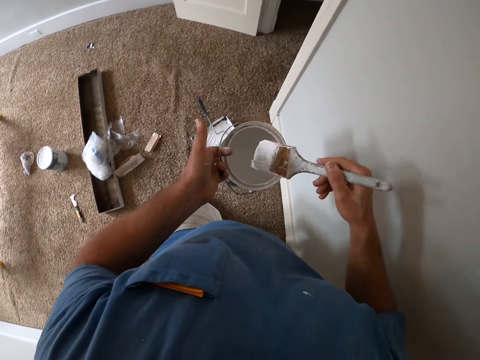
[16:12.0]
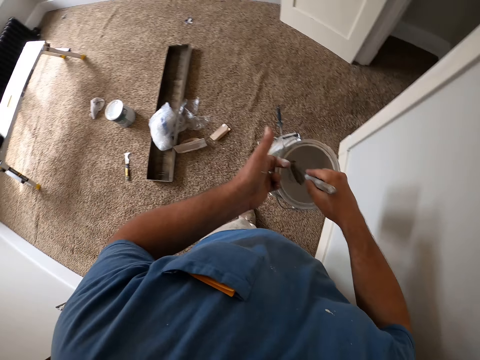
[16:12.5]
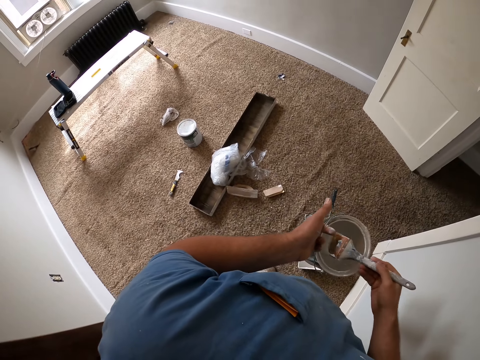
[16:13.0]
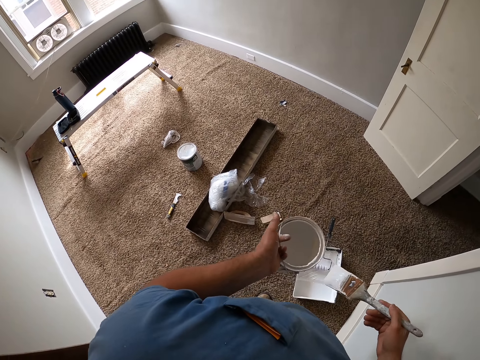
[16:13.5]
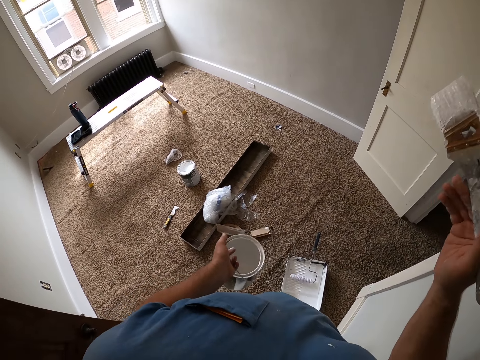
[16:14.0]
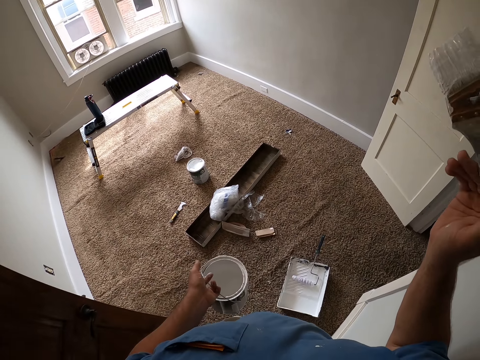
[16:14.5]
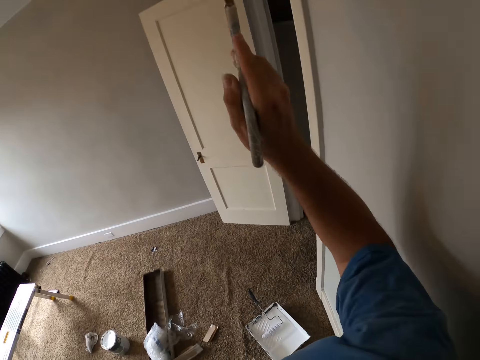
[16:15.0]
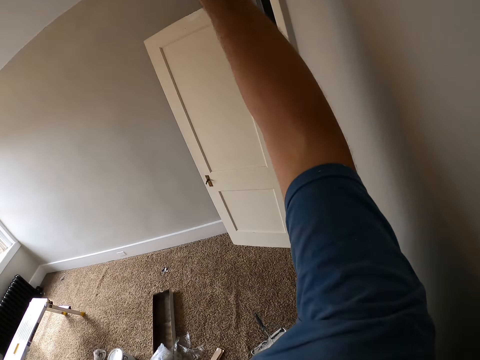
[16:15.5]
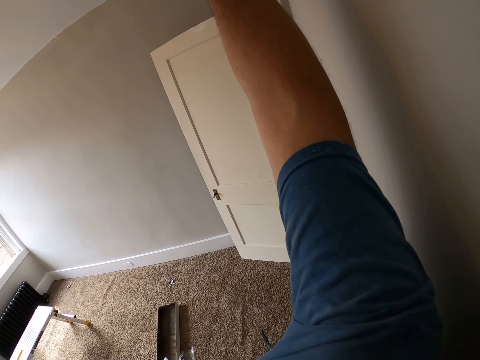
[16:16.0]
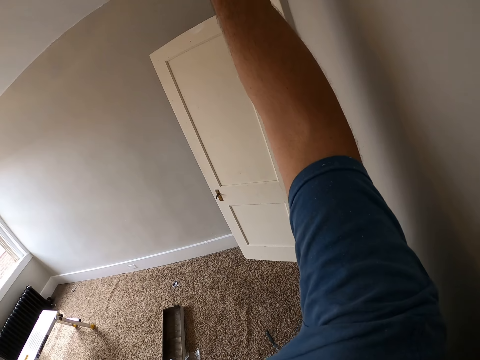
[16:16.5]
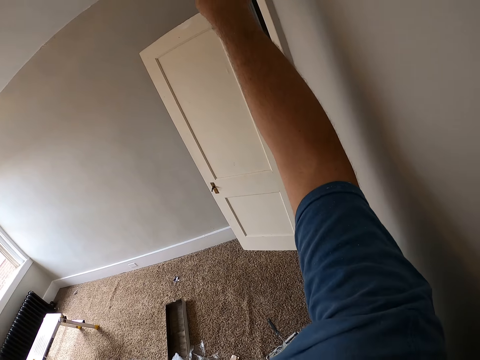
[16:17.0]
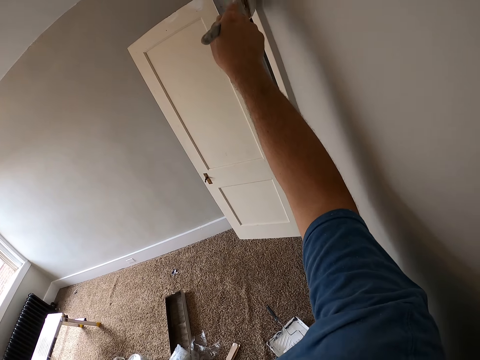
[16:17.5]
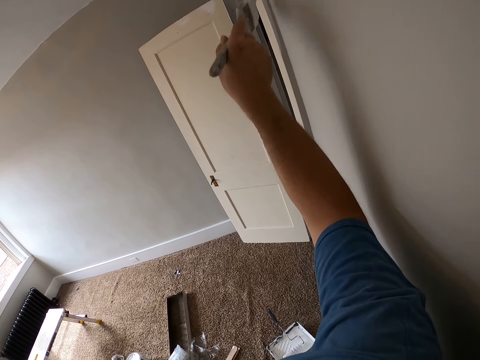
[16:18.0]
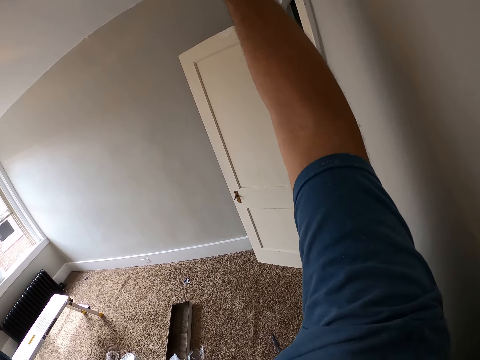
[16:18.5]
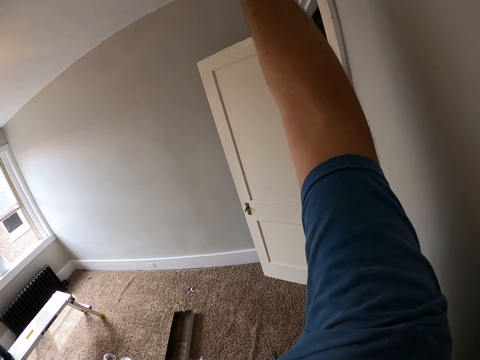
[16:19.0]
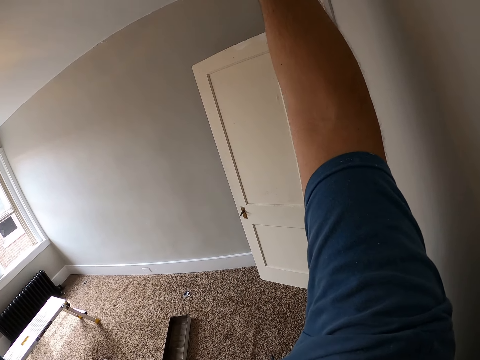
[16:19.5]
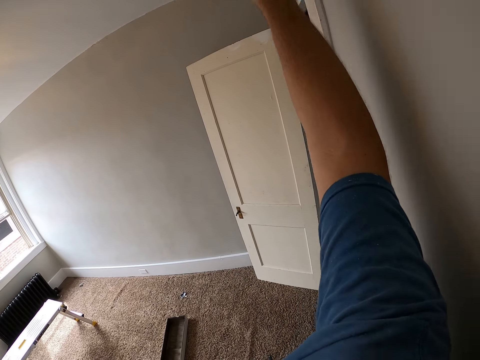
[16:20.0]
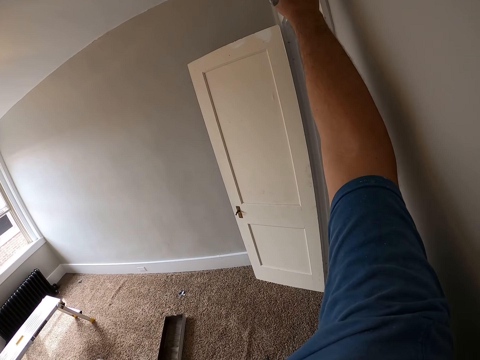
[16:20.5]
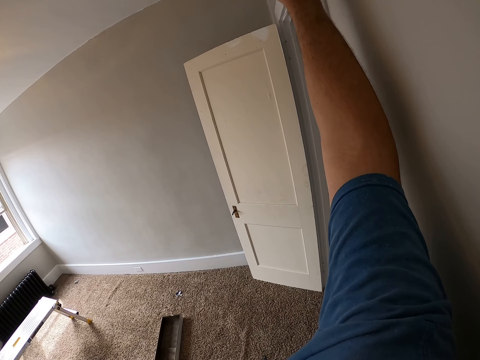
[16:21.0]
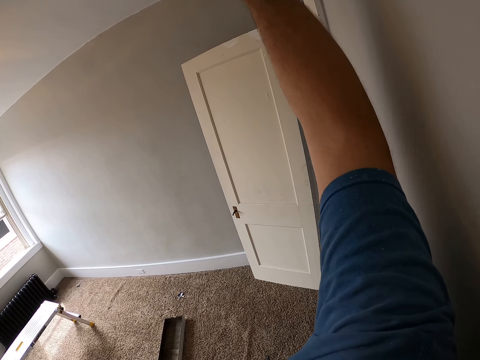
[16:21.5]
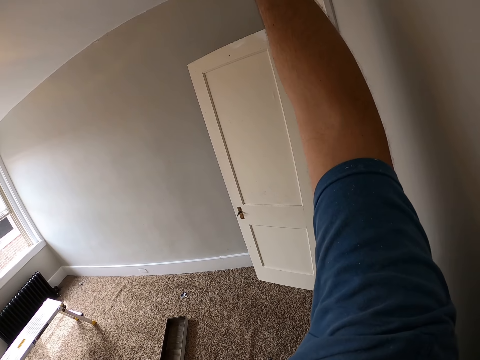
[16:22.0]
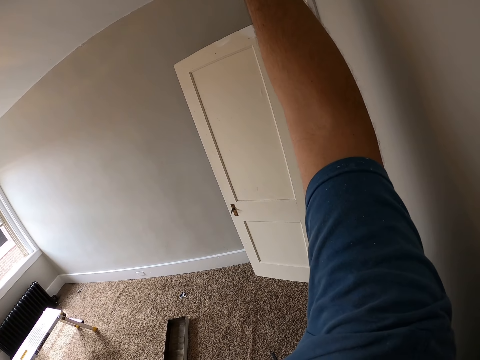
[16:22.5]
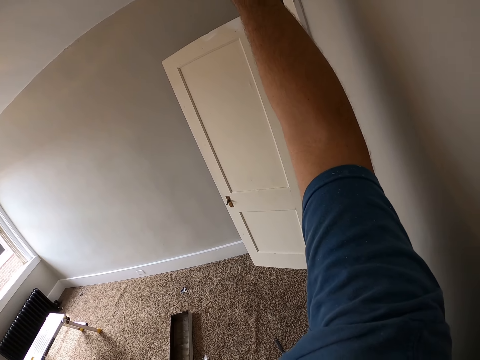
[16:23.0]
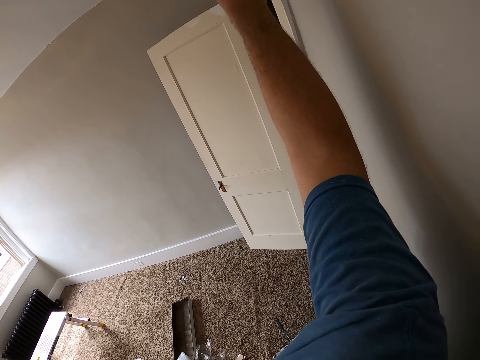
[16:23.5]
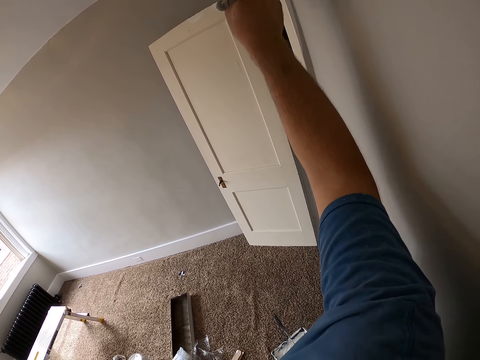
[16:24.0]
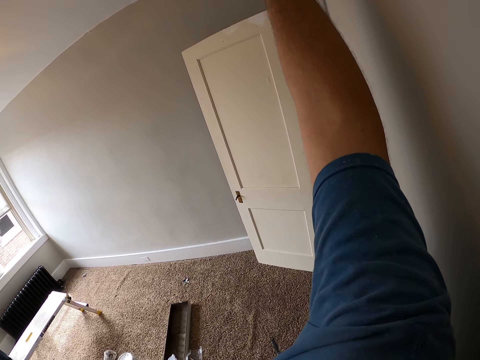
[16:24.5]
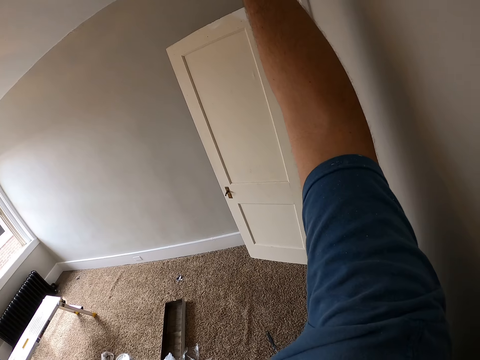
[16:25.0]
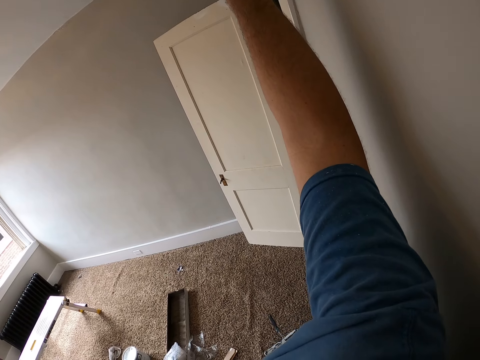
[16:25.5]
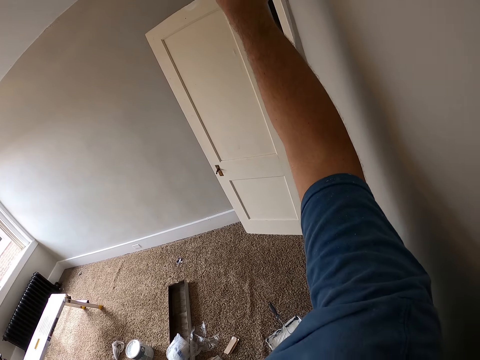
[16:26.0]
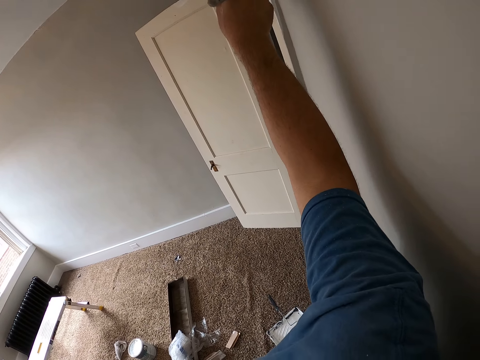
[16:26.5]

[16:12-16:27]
The camera wearer dips the paint brush inside the paint on his left hand. He paints the doorpost with the paint brush in his right hand.

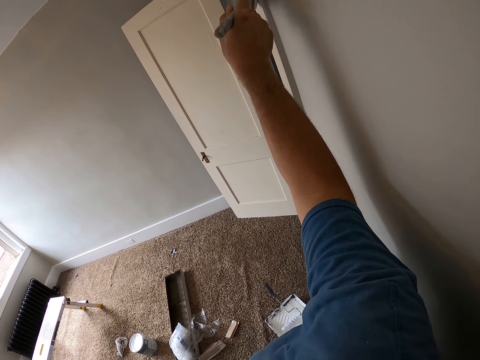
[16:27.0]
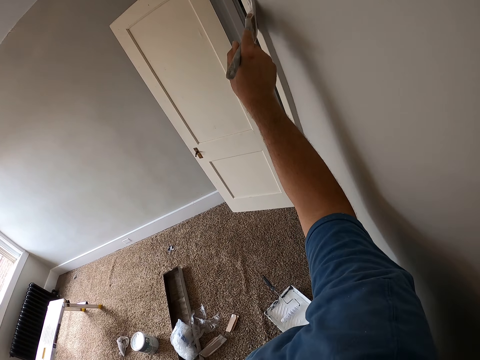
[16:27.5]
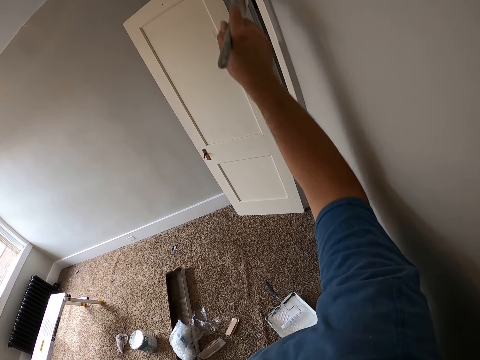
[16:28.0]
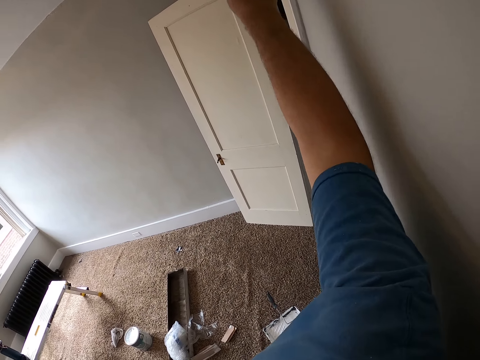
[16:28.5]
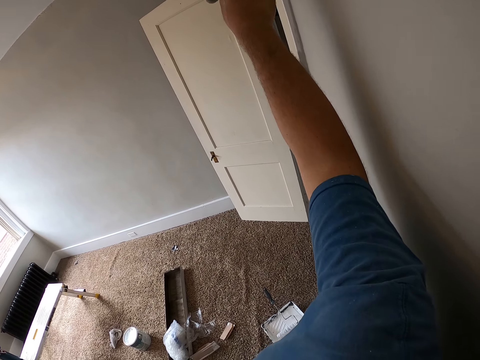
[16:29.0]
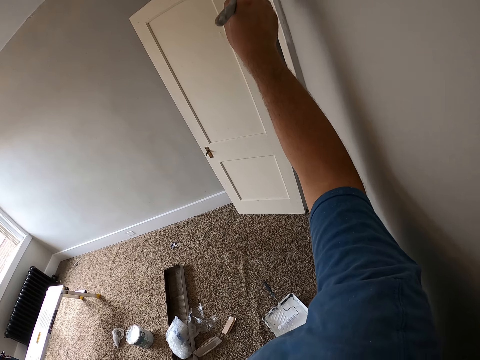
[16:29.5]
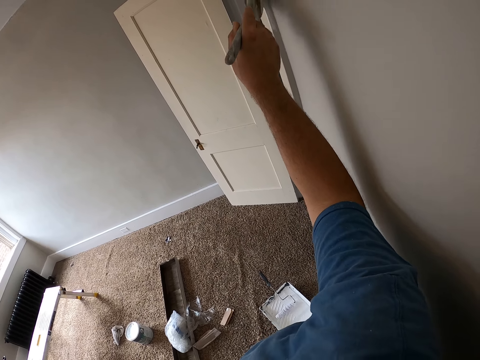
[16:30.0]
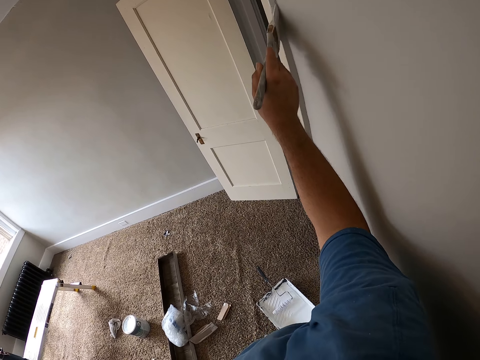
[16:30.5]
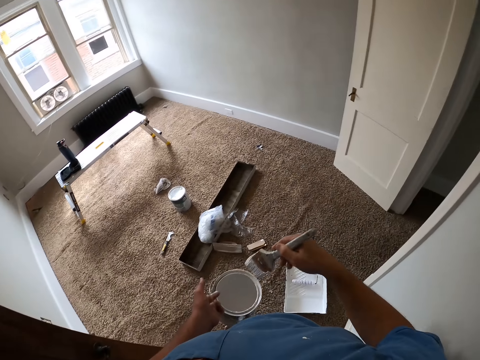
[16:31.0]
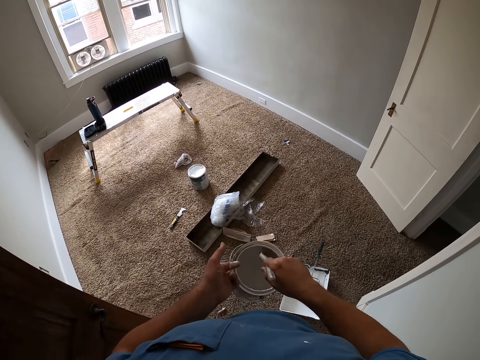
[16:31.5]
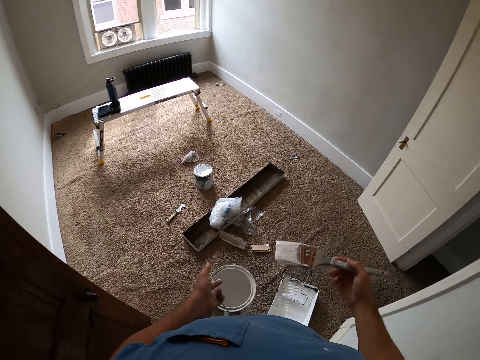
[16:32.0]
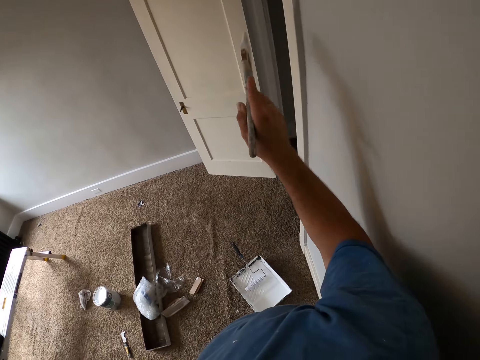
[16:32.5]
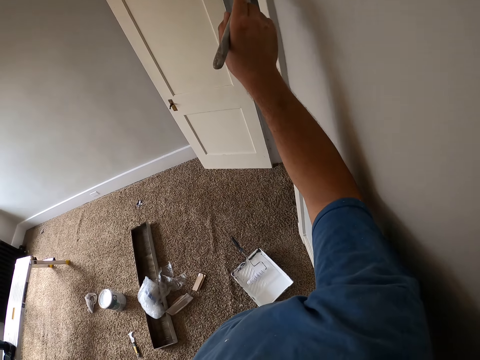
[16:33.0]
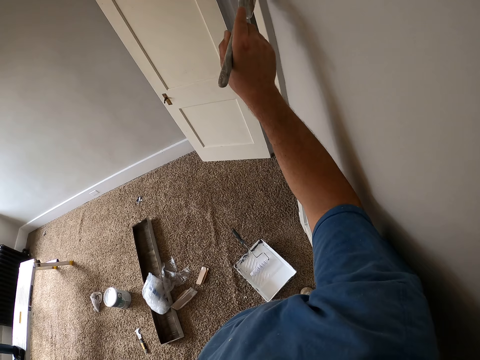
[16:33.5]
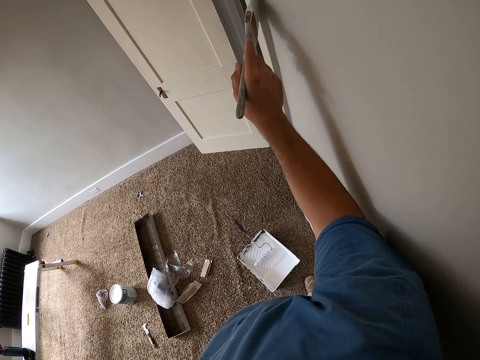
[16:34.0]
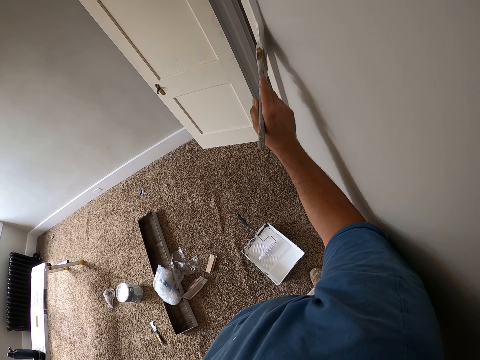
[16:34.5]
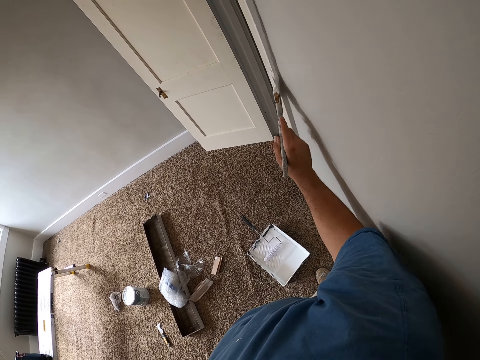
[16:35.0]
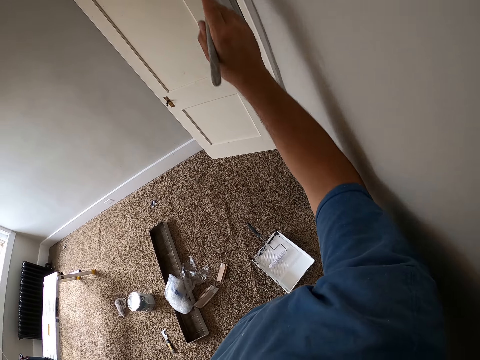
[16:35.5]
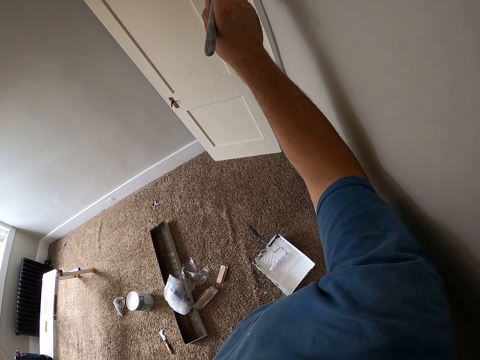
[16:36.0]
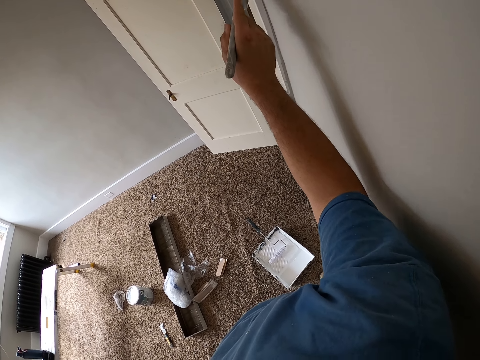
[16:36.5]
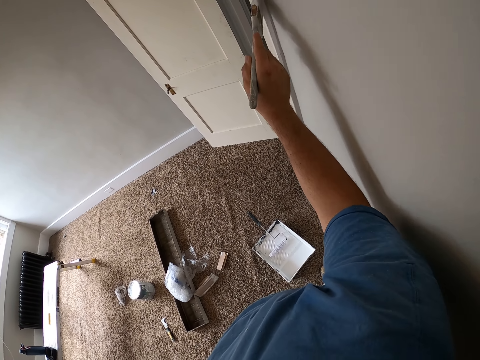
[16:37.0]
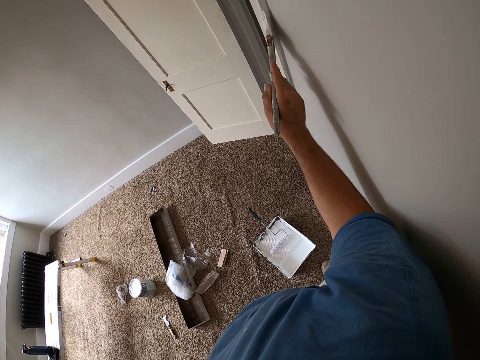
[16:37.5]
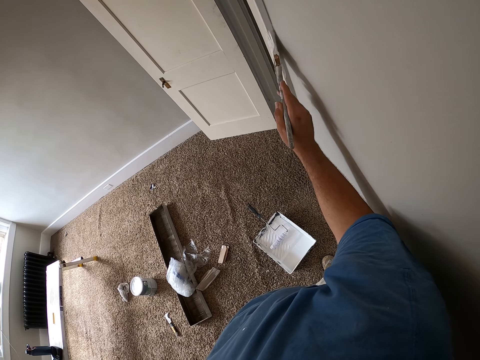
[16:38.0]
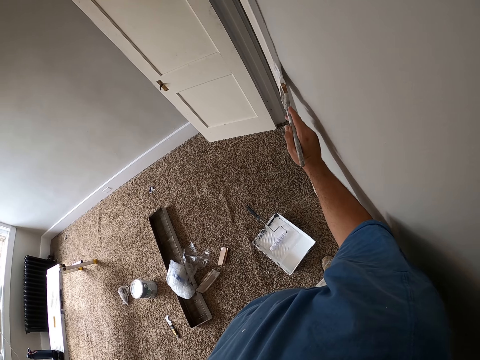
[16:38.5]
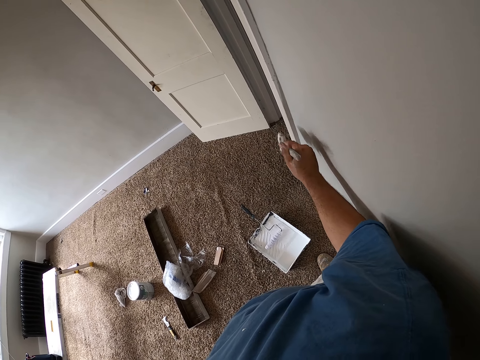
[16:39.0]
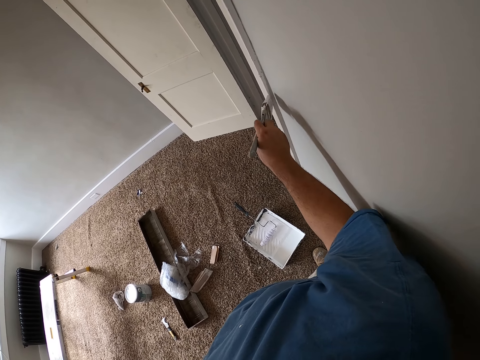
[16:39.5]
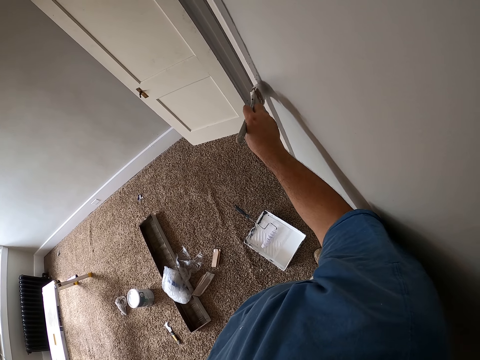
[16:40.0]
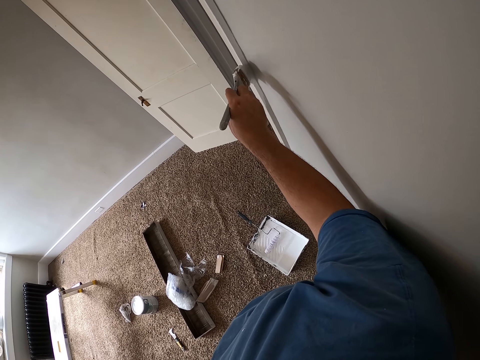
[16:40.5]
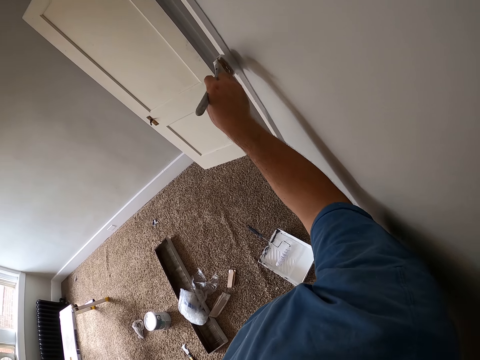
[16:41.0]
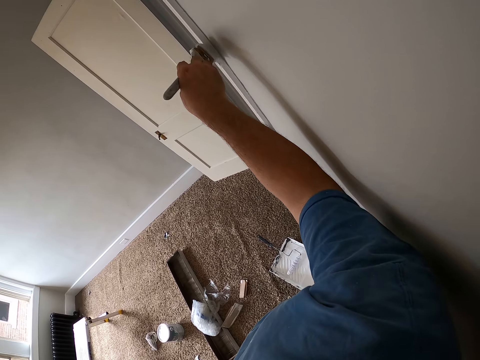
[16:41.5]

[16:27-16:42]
The camera wearer dips the paint brush inside the paint on his left hand. He paints the doorpost with the paint brush in his right hand.
